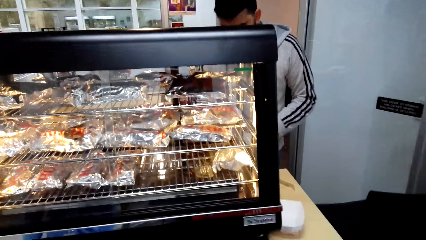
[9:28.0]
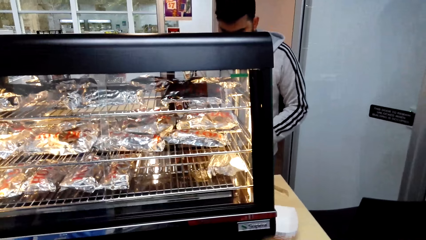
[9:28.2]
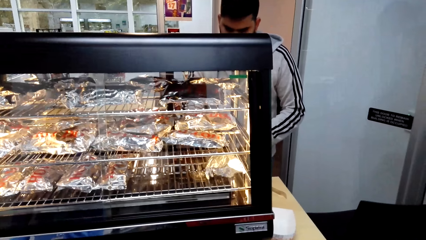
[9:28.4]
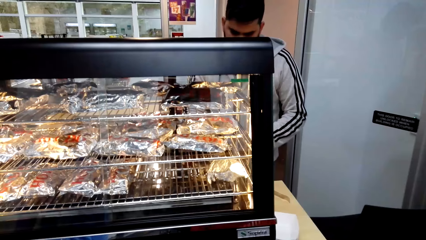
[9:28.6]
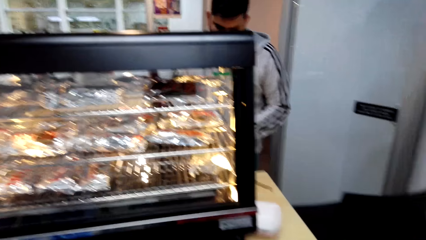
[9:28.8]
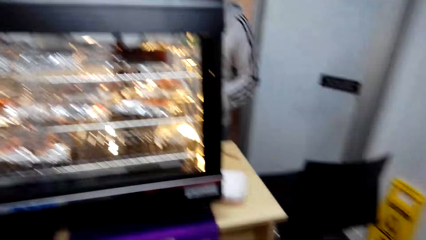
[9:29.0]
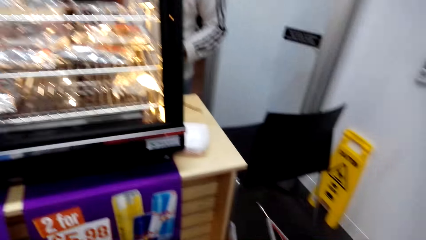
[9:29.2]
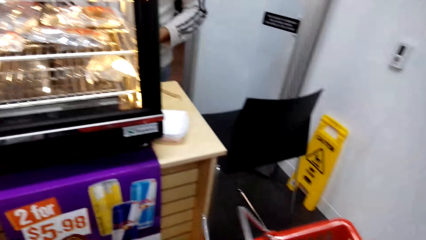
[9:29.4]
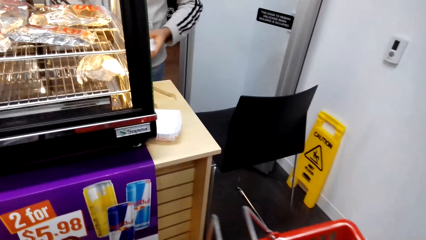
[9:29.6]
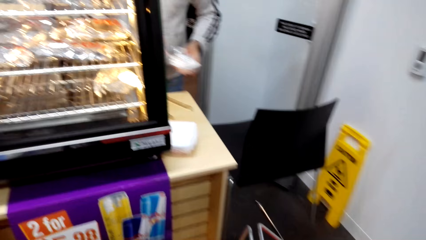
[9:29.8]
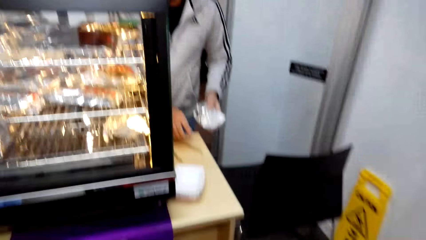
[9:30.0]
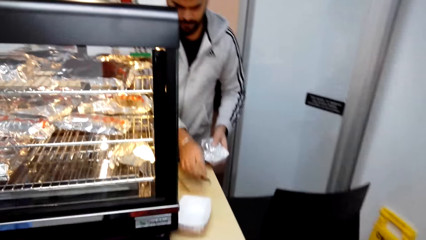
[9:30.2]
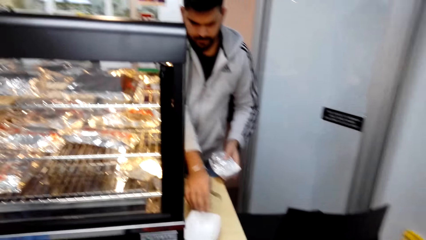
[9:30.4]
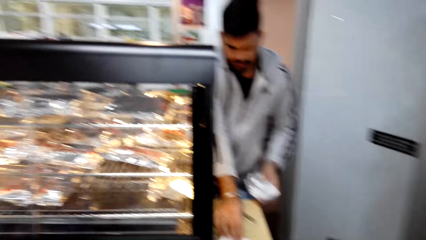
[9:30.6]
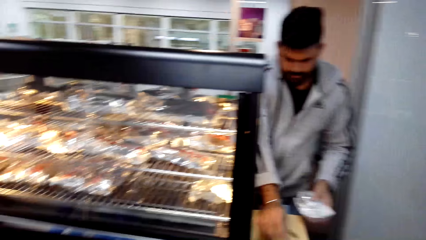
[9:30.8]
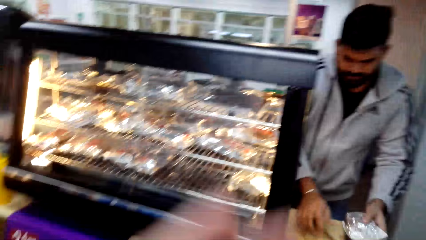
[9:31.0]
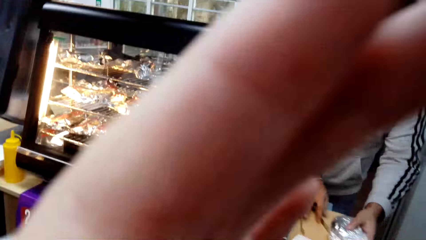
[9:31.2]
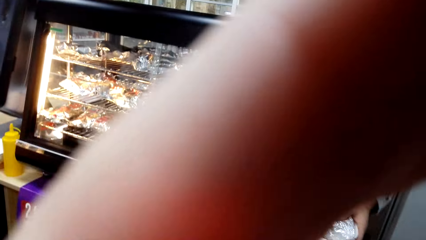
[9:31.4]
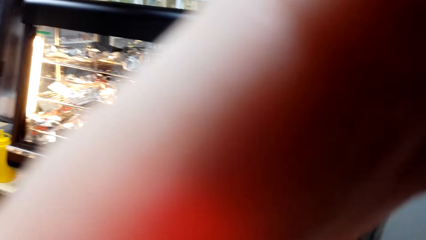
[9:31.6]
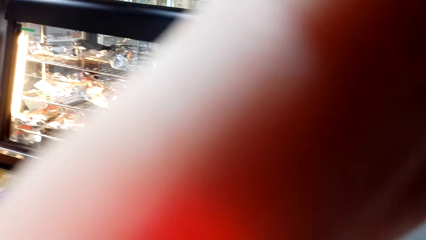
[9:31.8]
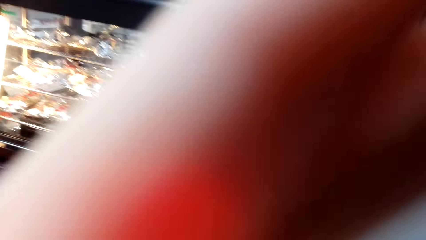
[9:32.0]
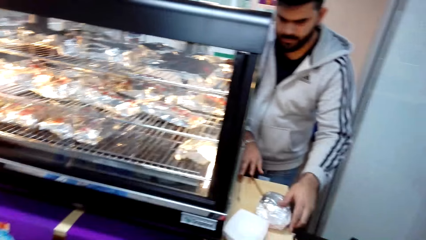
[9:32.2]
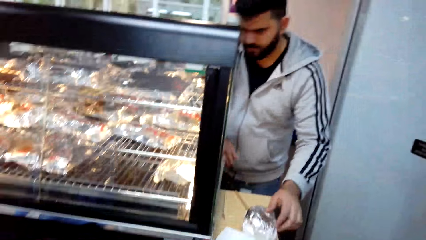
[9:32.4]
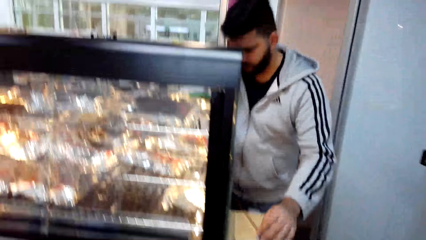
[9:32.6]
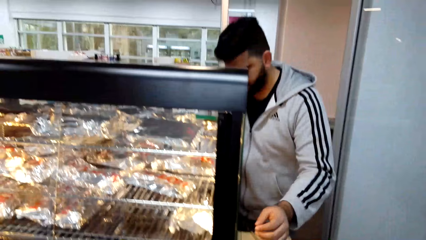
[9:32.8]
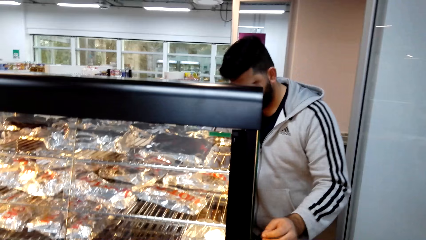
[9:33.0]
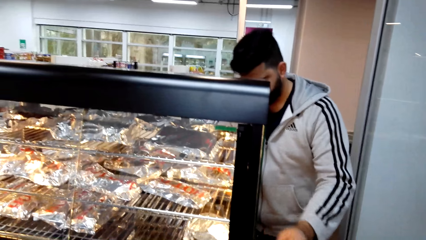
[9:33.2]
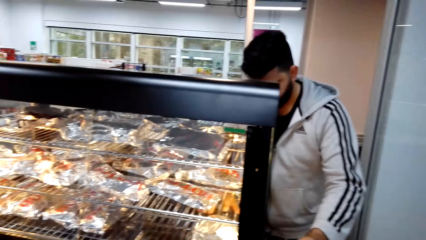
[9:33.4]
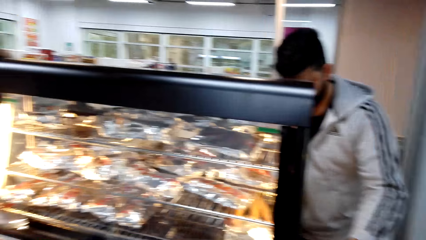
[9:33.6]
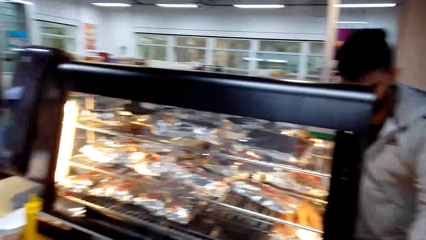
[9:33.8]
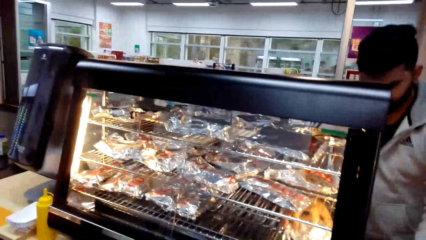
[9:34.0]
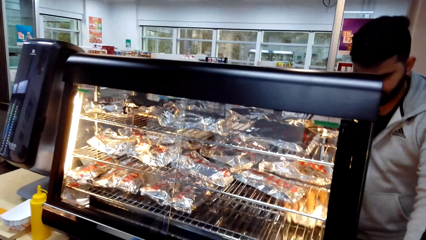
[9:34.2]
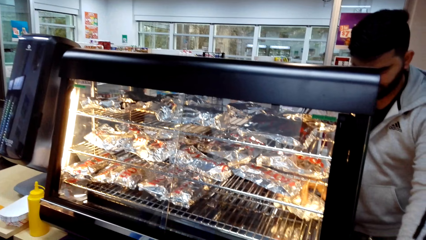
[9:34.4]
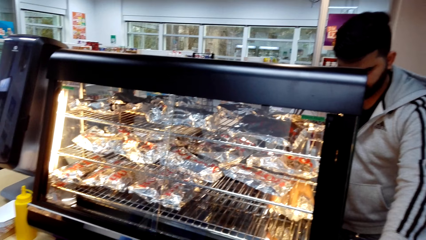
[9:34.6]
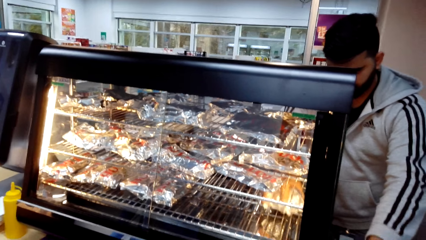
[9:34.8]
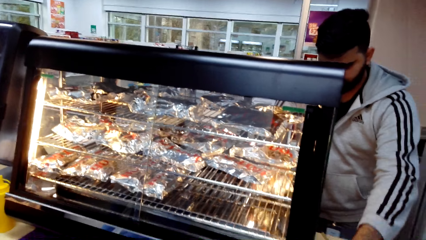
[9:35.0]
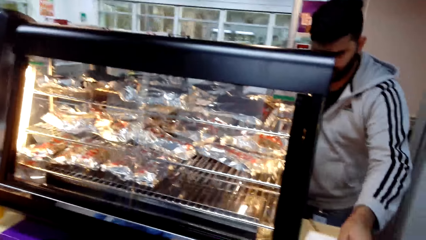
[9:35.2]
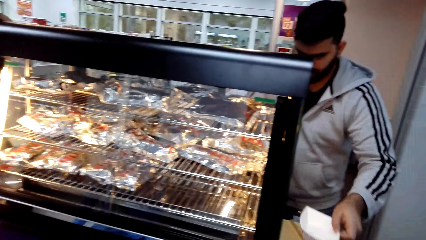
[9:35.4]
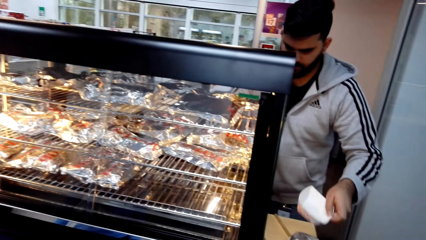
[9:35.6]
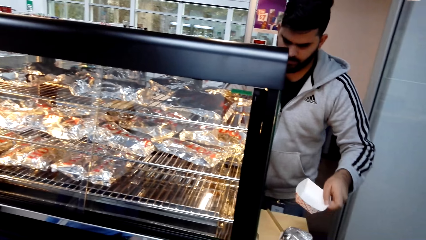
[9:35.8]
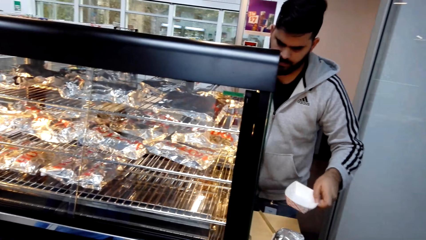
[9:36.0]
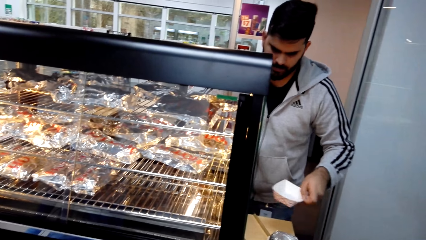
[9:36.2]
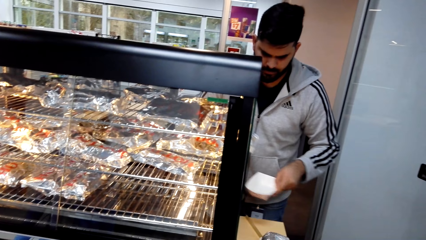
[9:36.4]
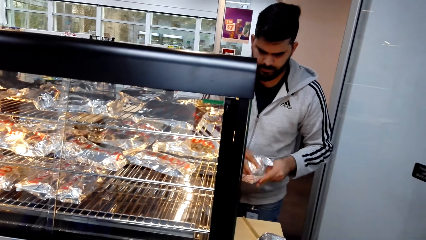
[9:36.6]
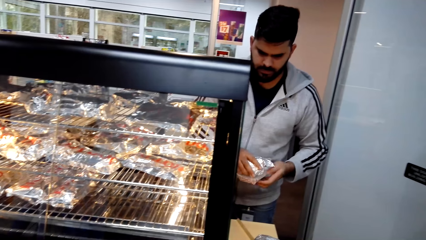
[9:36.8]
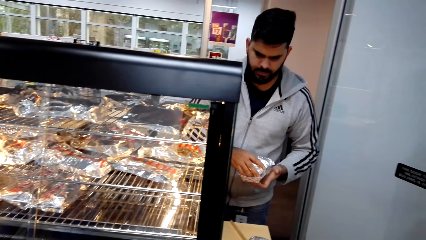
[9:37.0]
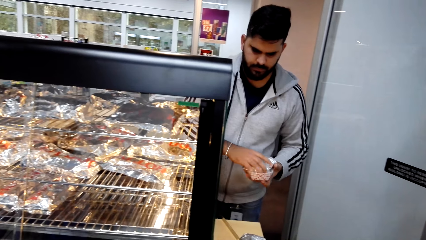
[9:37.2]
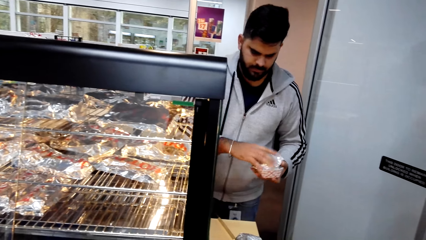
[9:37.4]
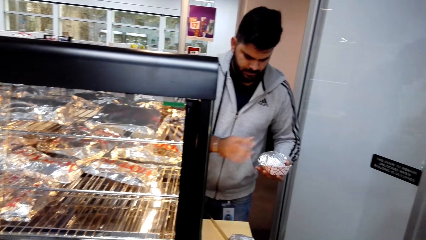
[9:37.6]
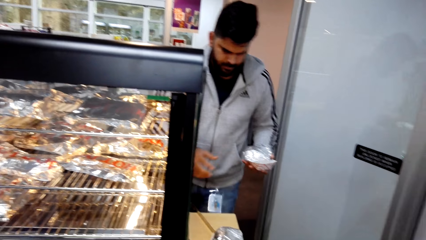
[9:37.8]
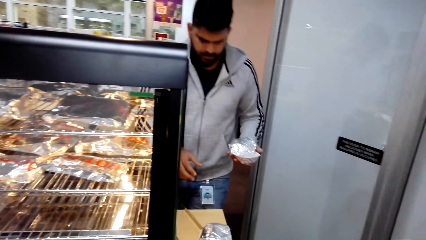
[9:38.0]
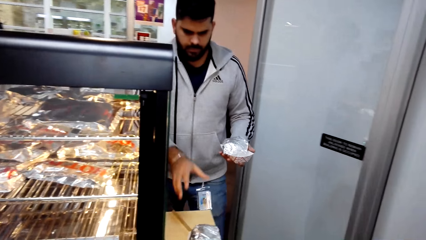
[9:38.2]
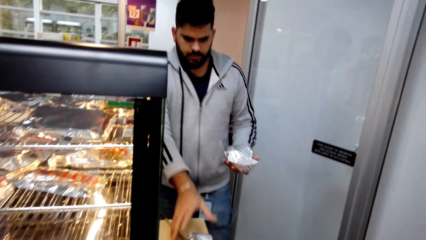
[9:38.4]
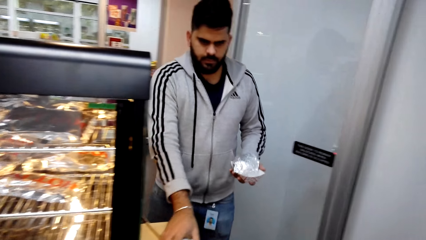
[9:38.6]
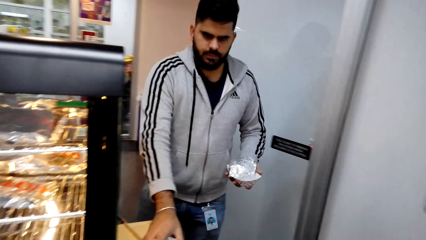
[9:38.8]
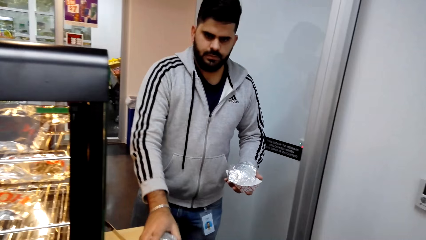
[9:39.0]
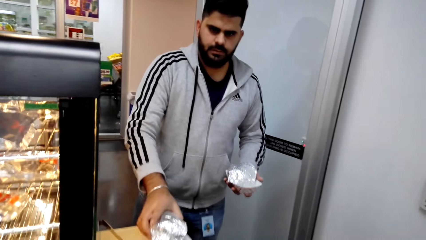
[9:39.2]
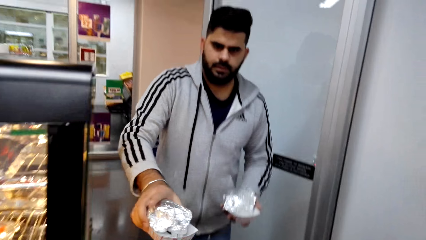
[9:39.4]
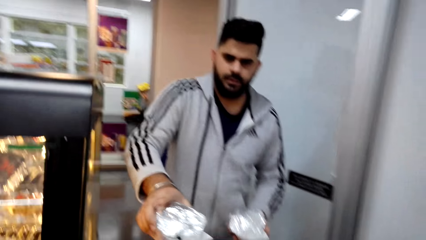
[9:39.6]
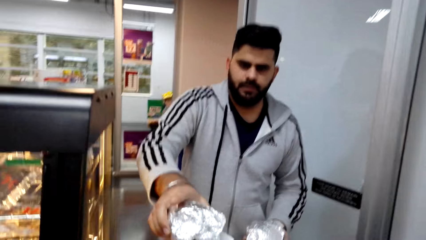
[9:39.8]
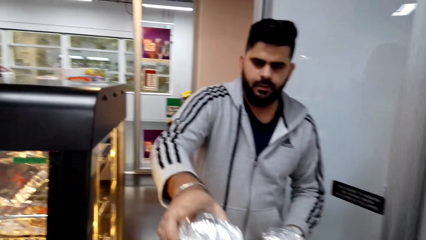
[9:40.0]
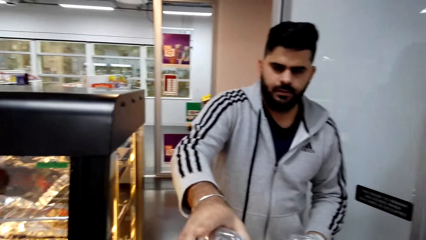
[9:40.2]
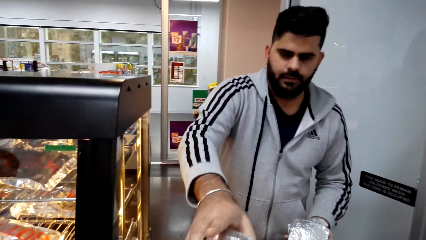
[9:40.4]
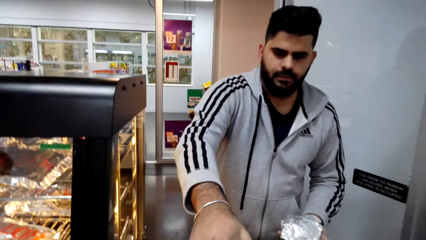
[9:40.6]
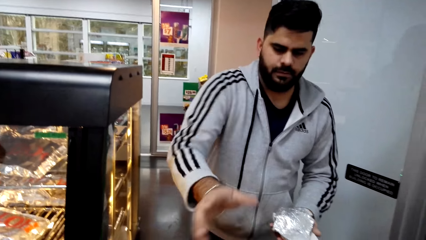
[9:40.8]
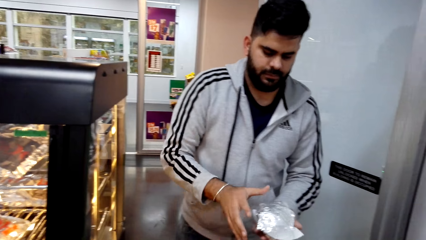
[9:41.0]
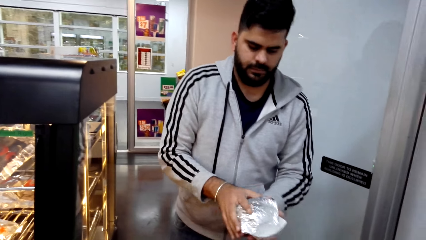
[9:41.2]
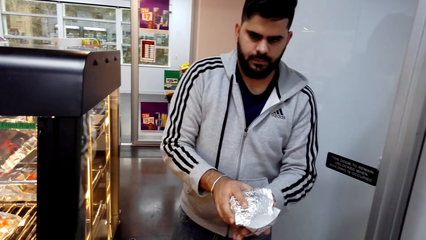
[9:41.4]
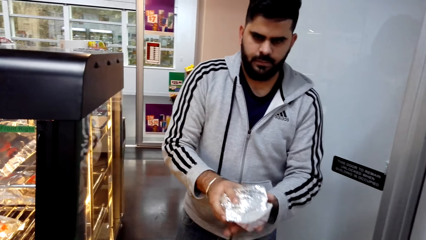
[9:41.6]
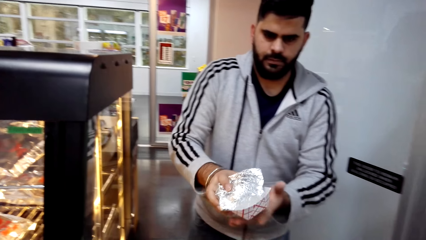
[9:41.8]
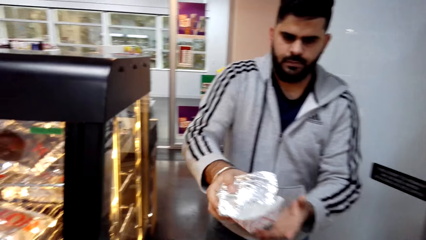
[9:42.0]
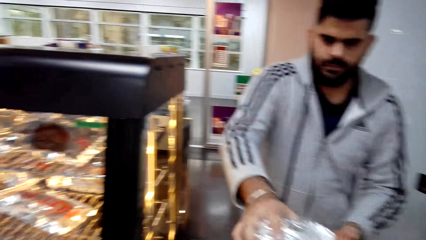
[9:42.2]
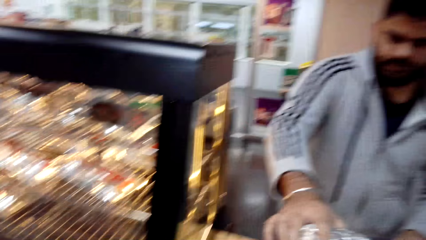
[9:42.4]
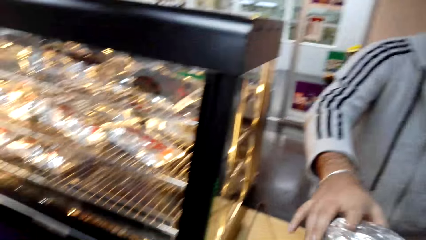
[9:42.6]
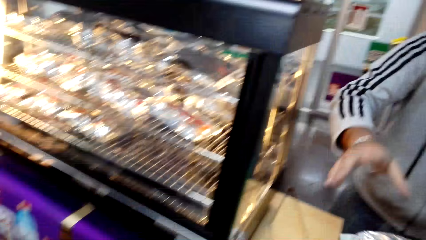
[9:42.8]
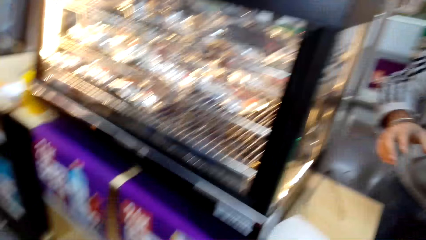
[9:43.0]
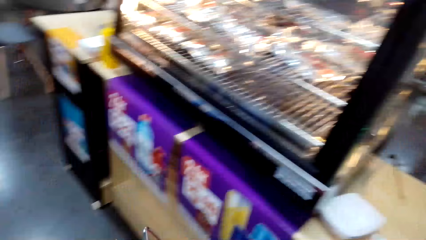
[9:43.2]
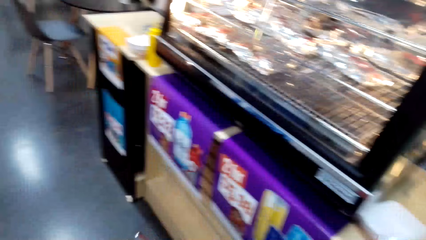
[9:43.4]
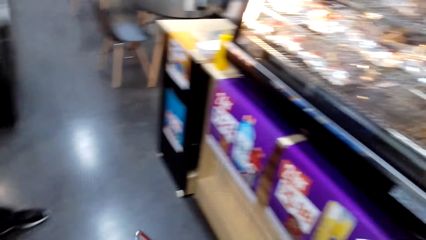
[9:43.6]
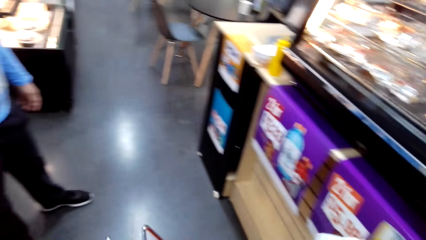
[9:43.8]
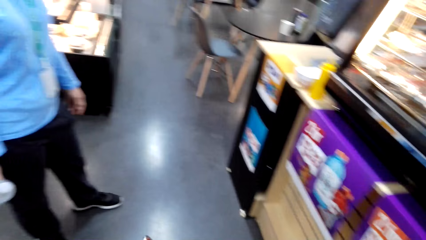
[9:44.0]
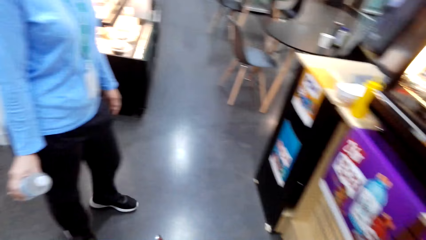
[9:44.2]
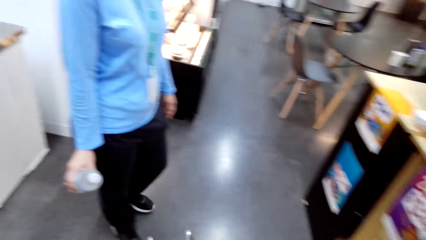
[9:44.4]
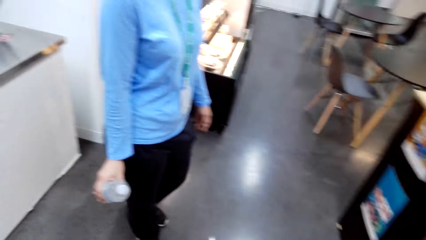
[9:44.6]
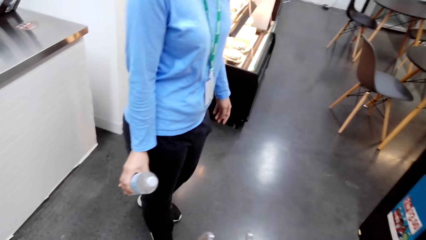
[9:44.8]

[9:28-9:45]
The camera wearer looks at the burger grill. They fix the camera. A male packs the food. The male hands burgers to the camera wearer.
